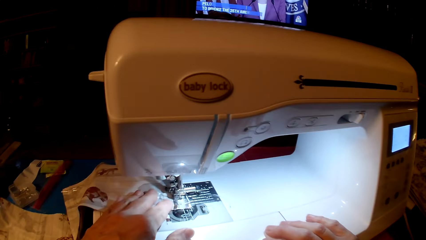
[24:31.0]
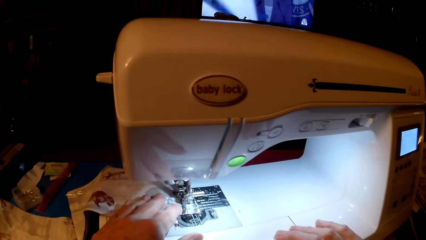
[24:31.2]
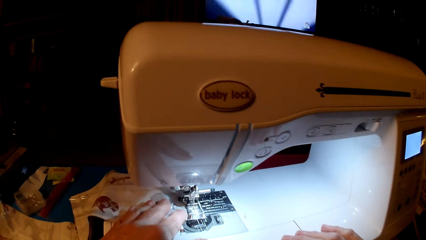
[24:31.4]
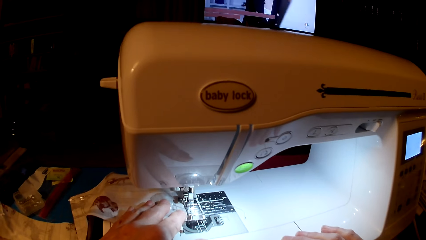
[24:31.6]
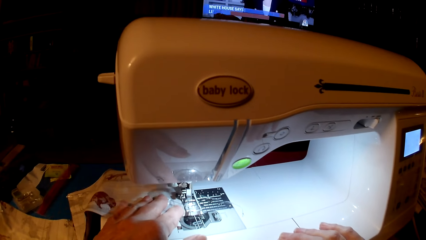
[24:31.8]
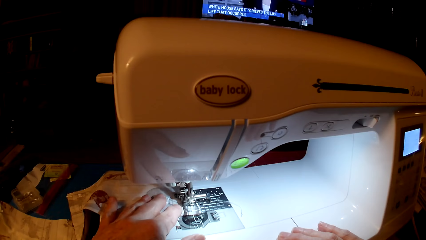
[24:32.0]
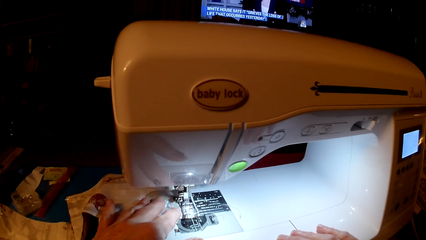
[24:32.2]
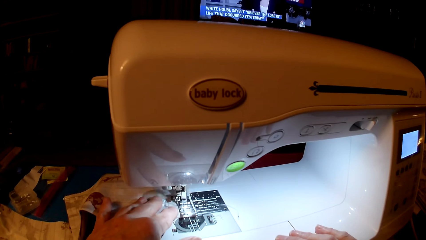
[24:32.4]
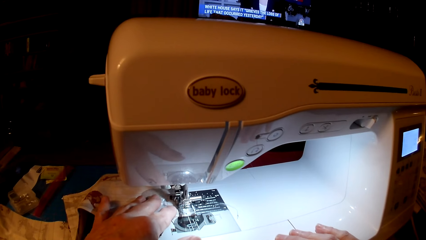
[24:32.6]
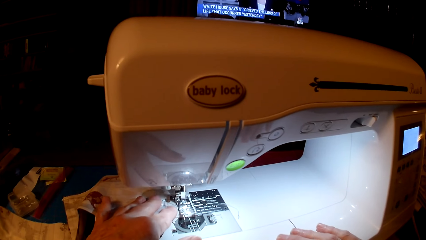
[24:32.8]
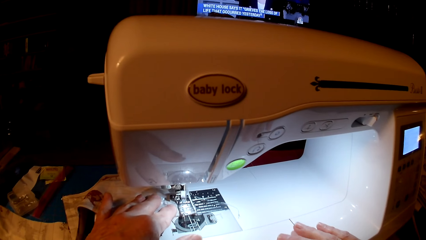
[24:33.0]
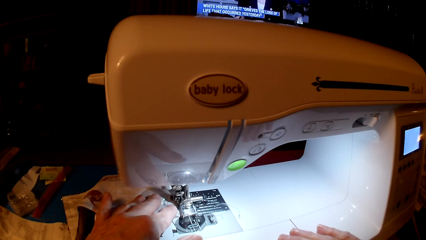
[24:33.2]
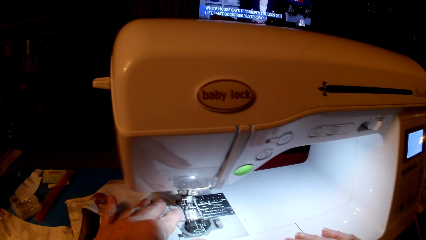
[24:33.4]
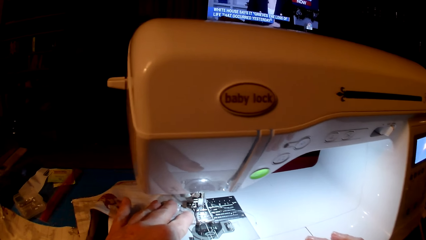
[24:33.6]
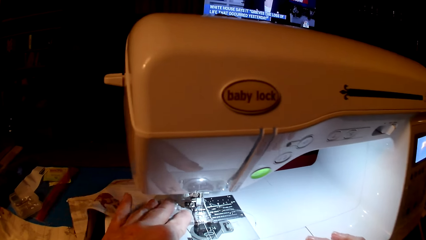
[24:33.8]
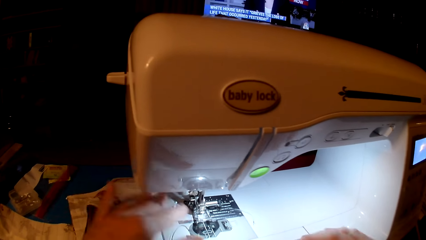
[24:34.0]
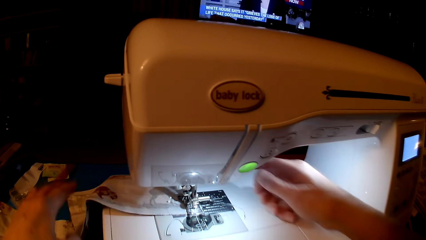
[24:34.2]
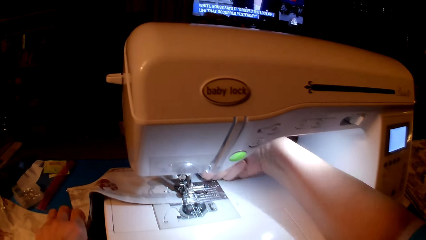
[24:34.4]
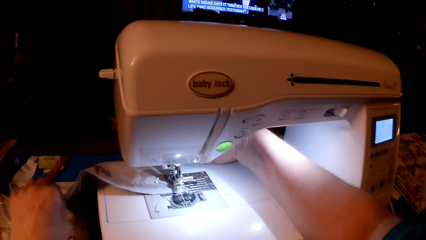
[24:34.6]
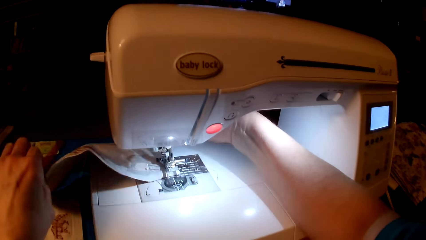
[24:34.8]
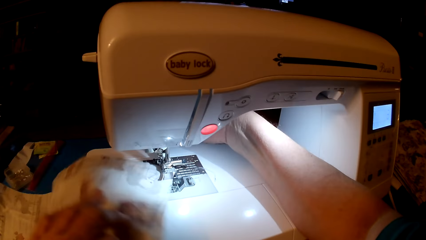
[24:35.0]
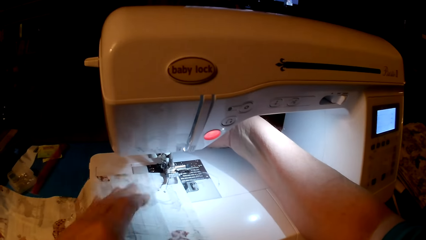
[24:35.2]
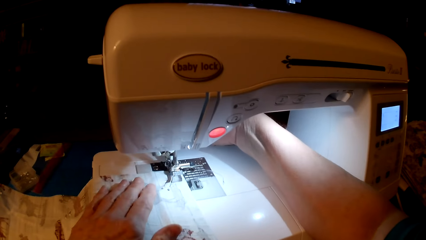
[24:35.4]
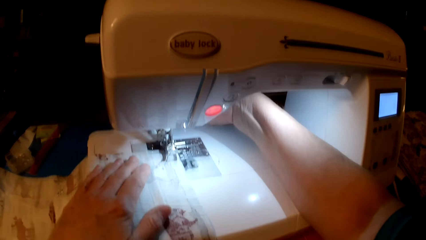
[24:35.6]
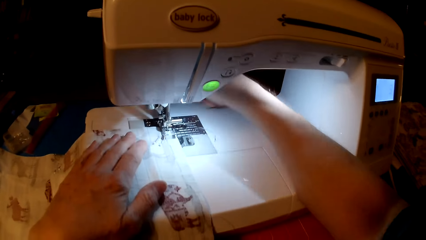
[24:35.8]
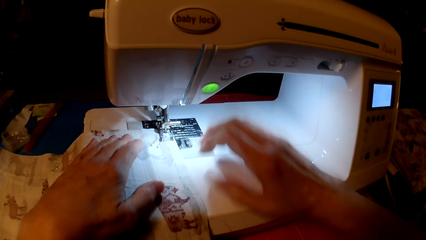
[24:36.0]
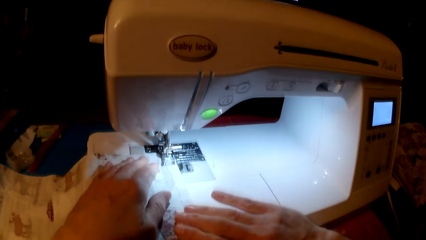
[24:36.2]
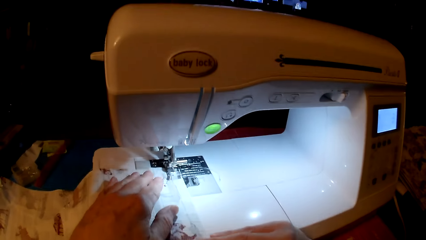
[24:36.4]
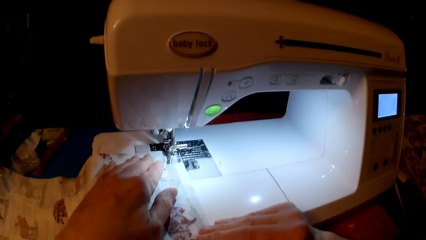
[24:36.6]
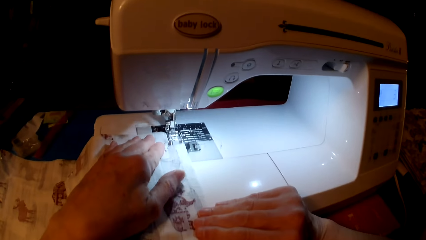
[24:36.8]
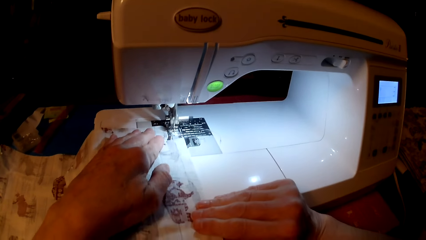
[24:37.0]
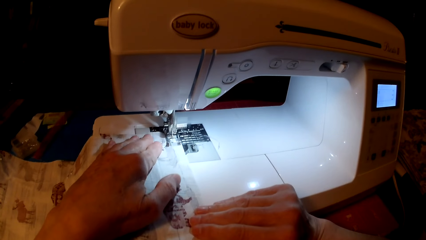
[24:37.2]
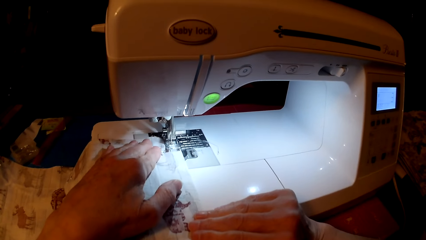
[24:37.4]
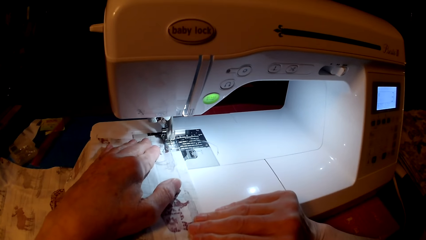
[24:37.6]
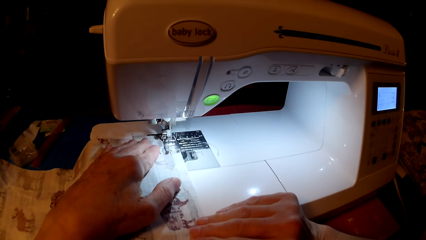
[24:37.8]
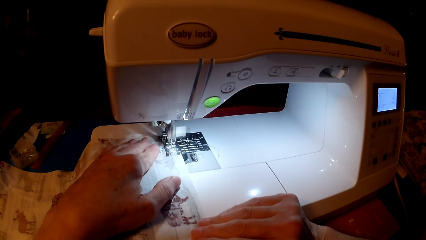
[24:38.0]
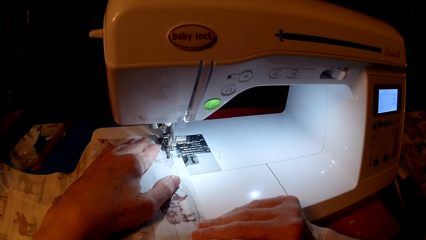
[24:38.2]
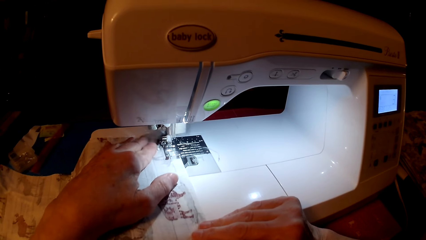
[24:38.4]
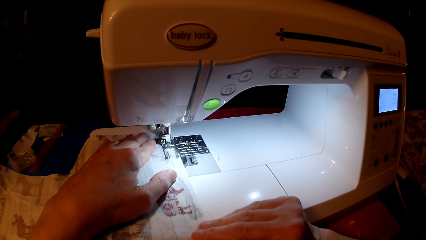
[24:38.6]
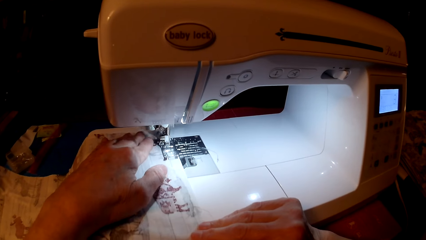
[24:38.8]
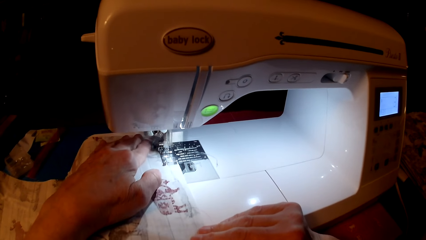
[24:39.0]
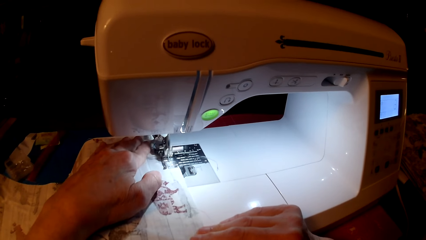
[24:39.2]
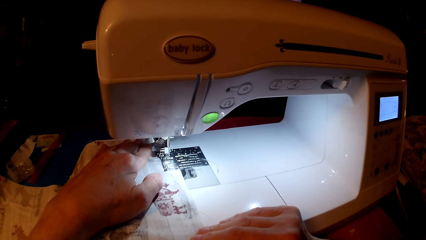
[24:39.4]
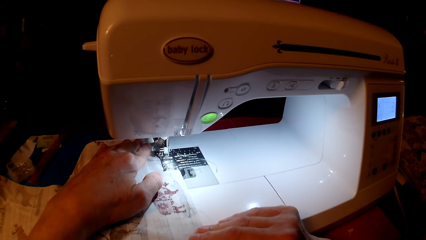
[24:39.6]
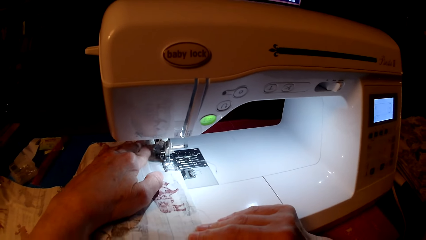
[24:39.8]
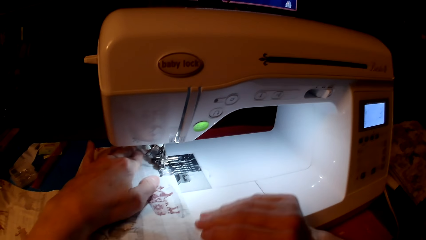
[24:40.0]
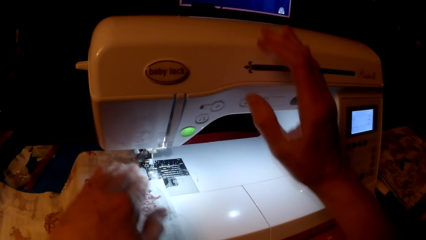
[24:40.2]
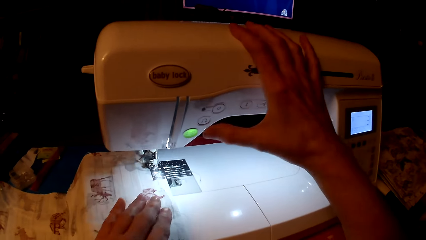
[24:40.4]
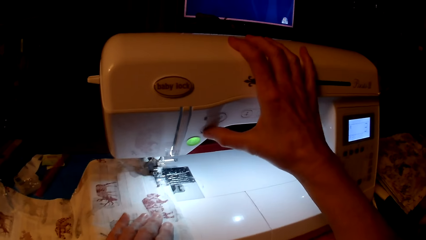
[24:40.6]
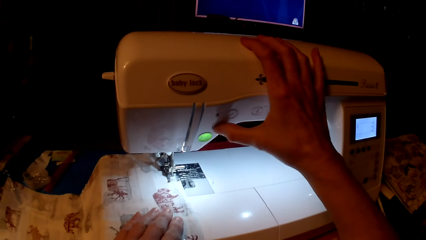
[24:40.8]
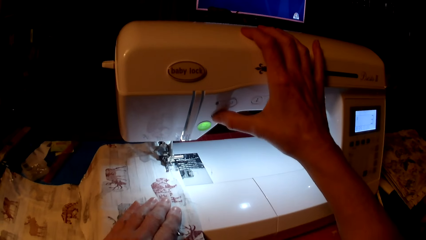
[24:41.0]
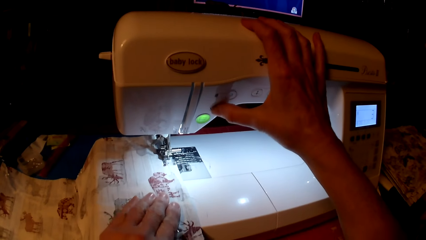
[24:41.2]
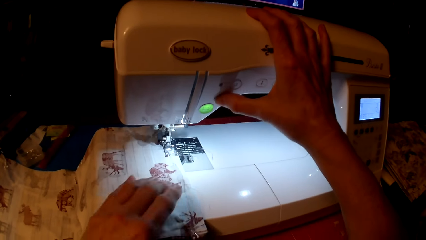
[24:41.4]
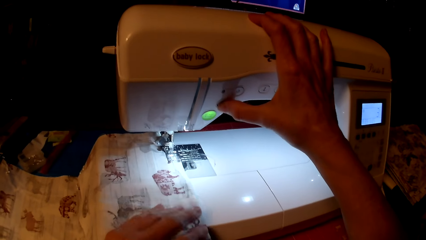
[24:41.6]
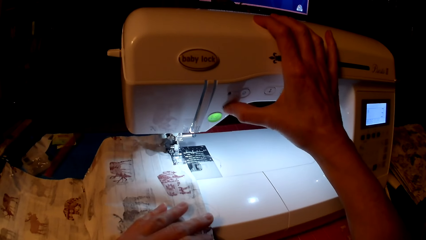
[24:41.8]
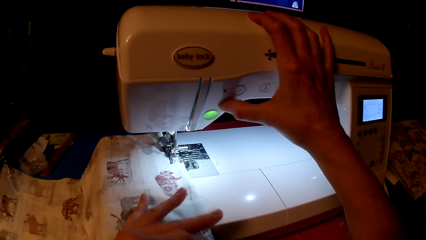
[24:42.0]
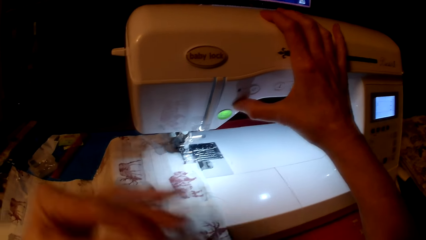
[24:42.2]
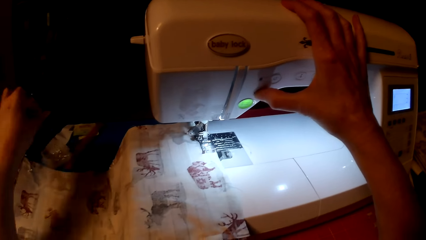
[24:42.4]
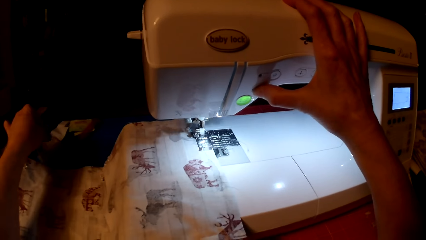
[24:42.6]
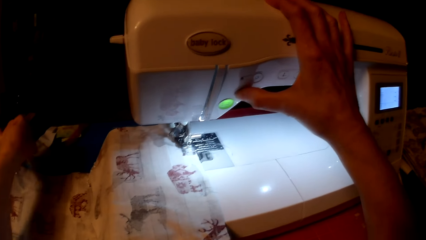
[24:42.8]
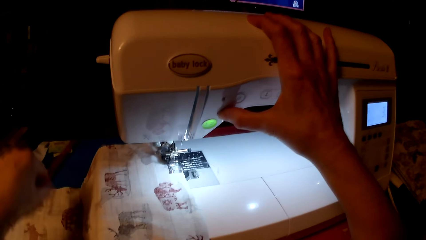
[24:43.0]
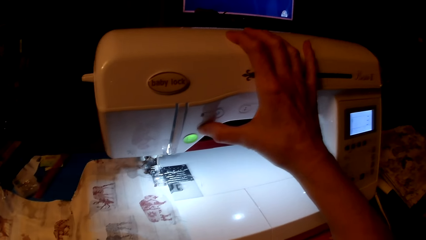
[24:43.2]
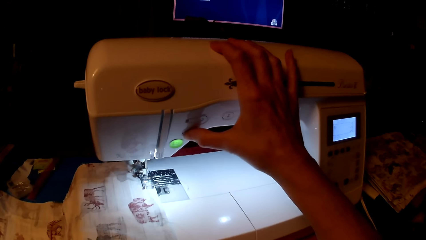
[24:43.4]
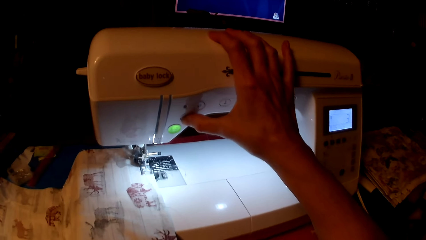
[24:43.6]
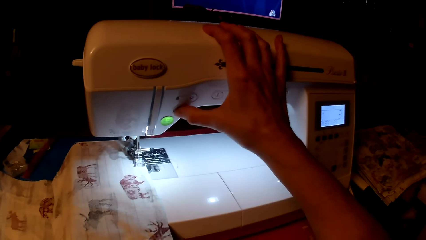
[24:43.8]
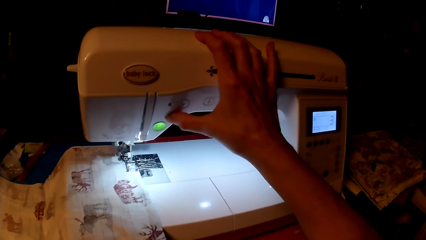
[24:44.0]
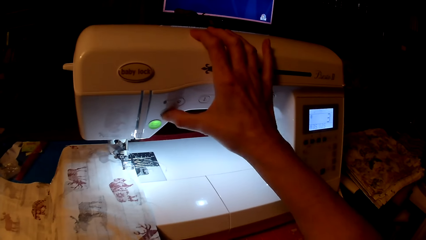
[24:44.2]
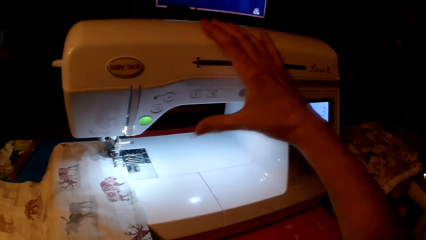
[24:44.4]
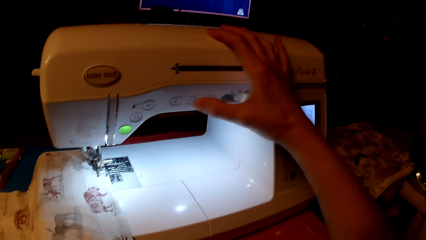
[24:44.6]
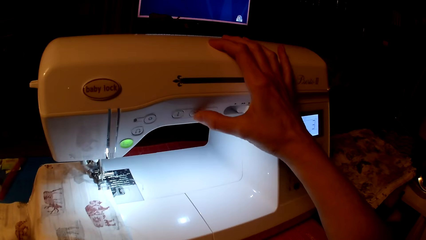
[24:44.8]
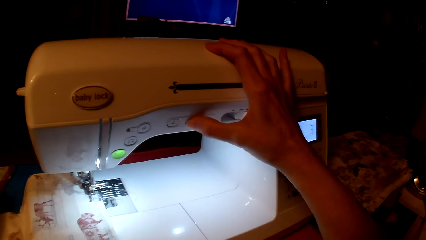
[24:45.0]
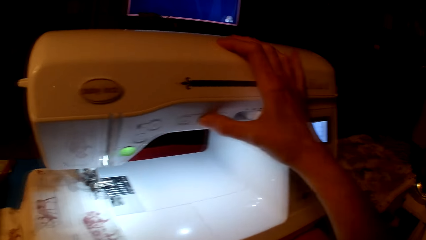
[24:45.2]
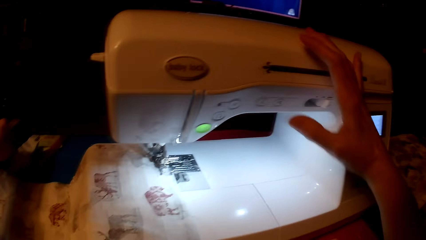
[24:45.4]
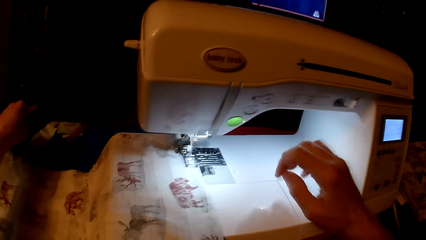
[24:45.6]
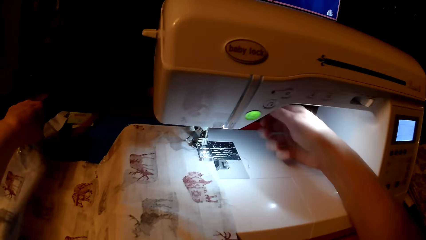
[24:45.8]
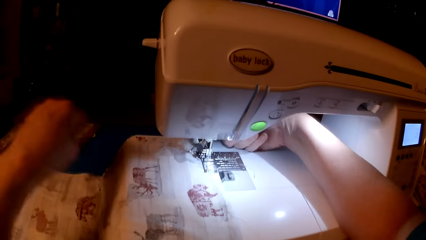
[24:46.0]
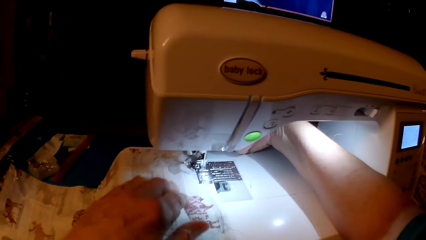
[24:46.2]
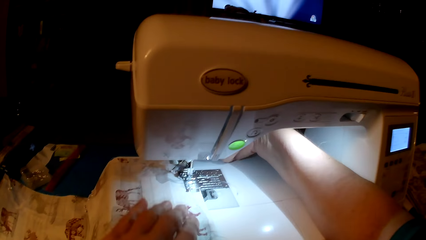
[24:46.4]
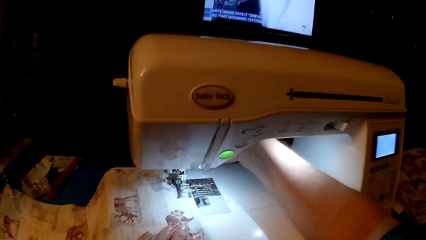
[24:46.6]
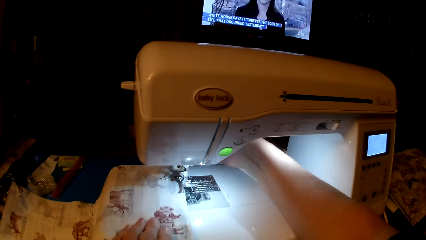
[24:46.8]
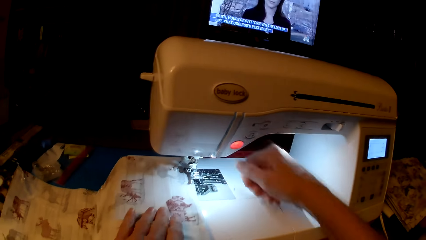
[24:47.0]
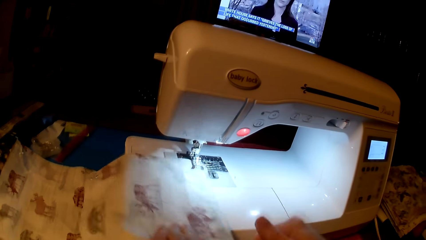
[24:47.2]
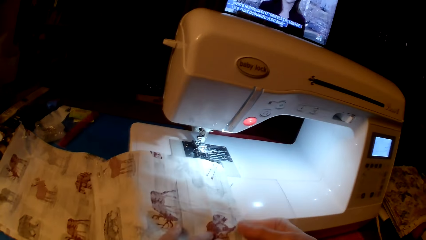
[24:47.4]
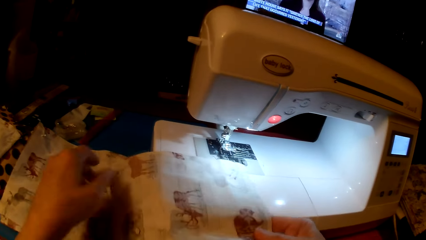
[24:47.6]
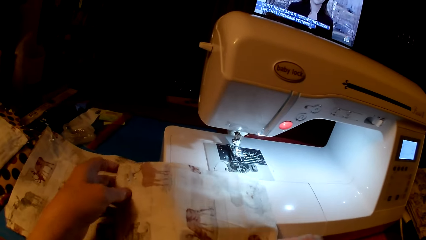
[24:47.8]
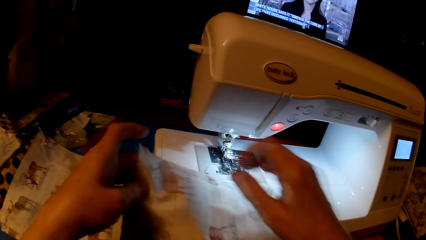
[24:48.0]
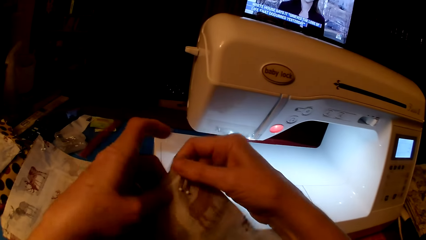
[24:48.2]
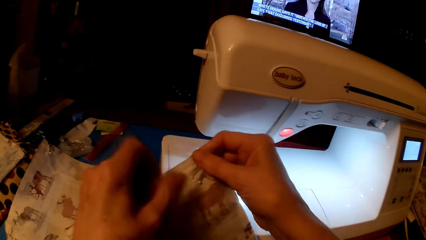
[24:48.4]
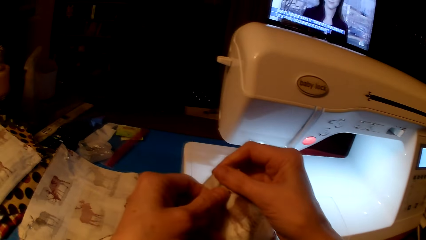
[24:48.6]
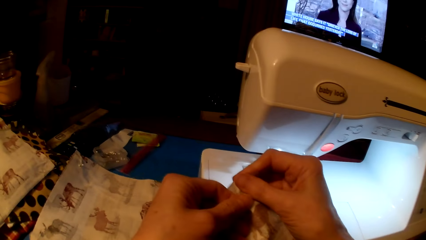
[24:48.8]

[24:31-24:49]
The camera wearer turns the piece of cloth. They sew the piece of cloth. They press the speed button. They remove a pin from the piece of cloth and put the pin in the container. They operate the sewing machine. They press the stop button. They lift the leg lifter. They pull the piece of cloth. They remove the cloth from the sewing machine.
